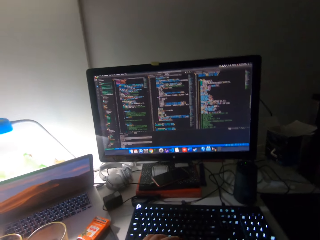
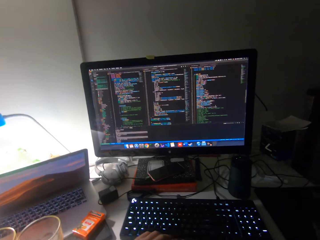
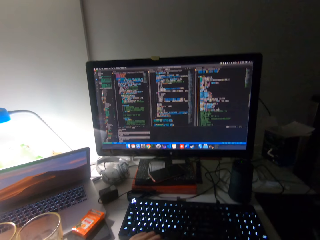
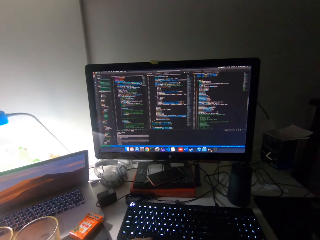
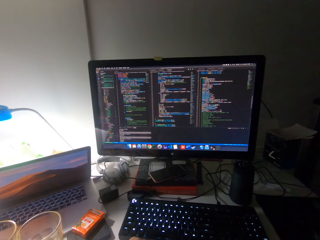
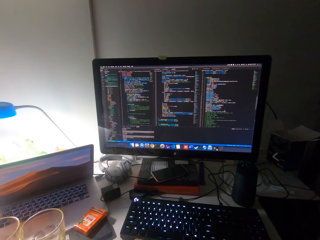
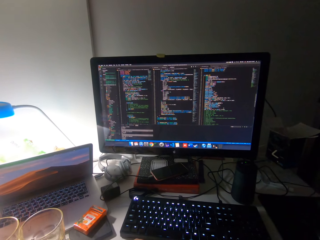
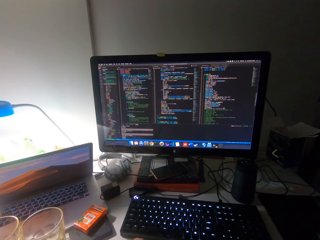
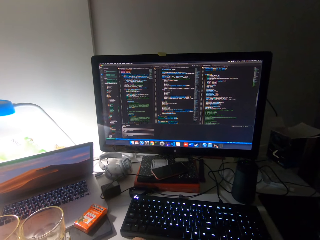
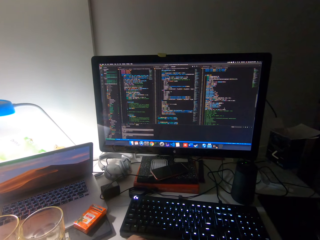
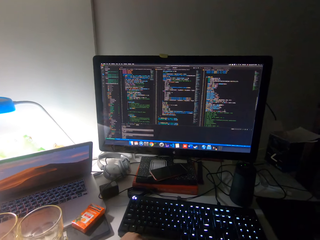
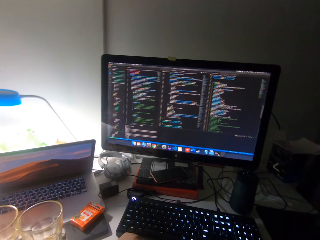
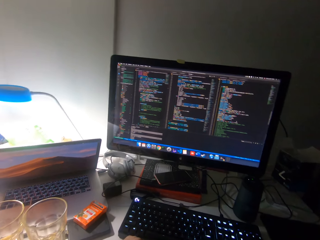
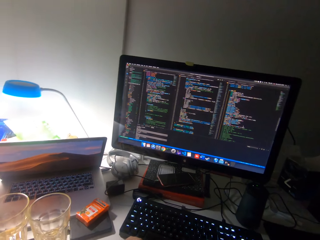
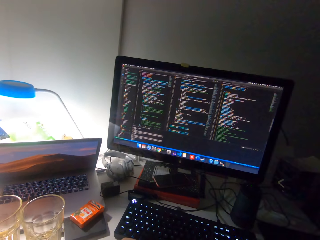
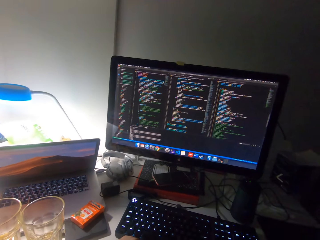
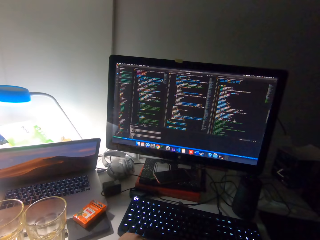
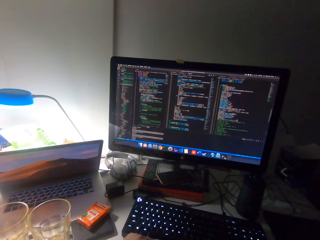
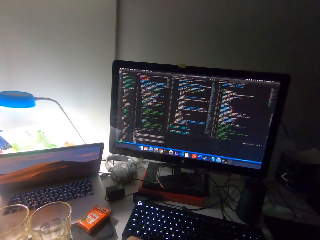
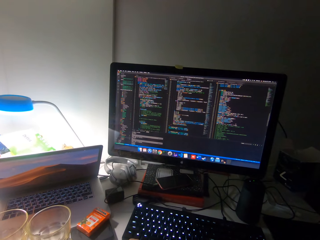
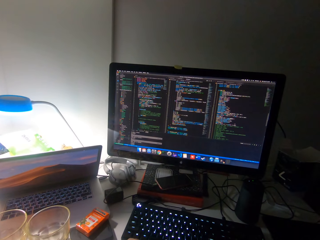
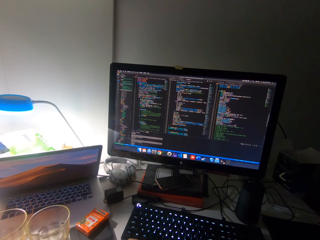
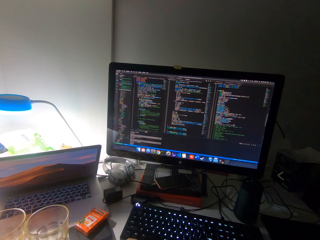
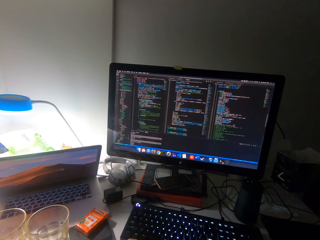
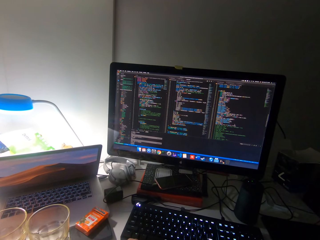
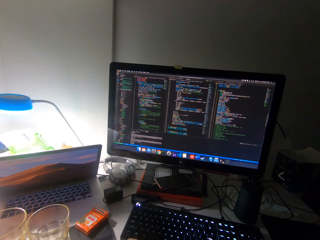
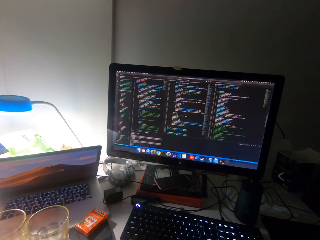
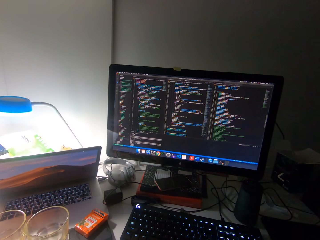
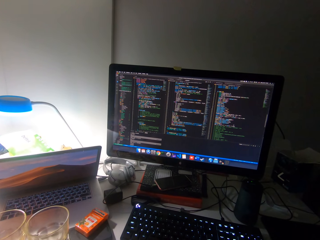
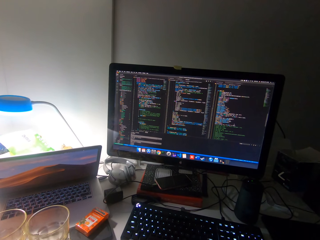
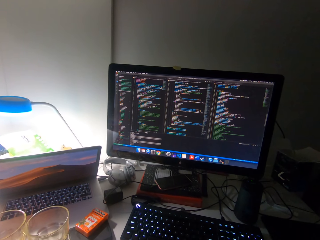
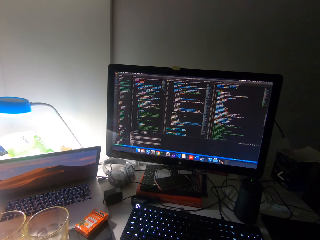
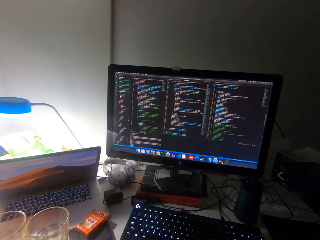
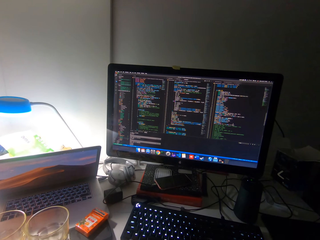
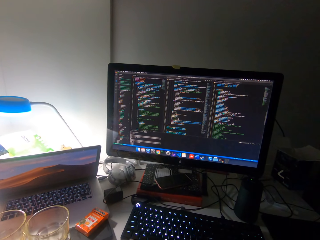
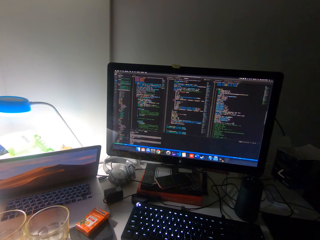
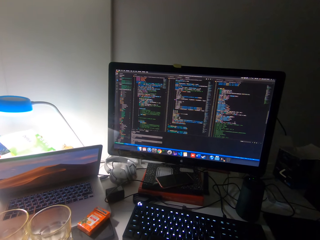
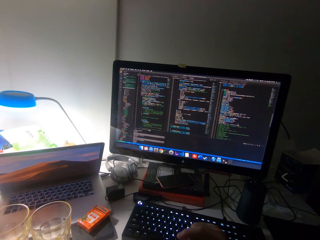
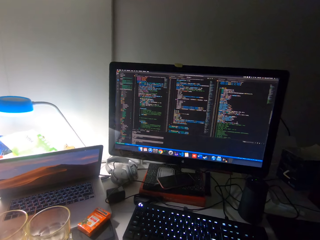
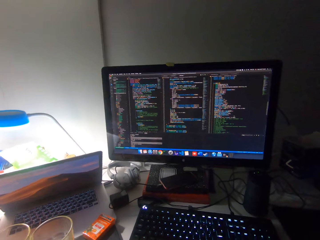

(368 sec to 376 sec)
The camera wearer looks at the computer.

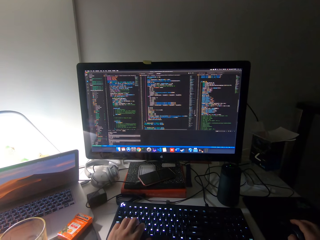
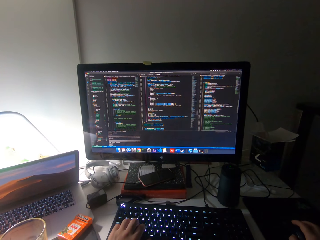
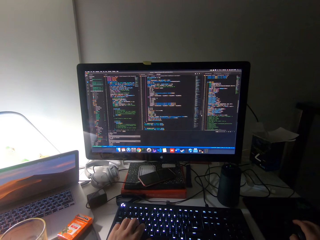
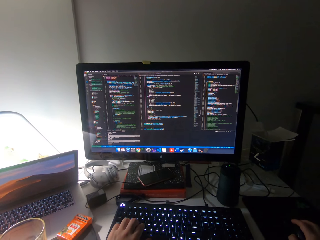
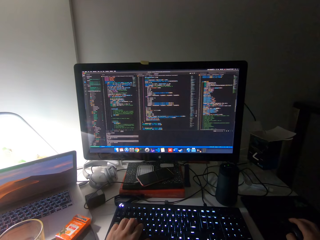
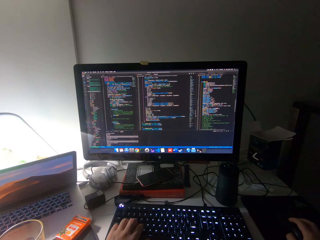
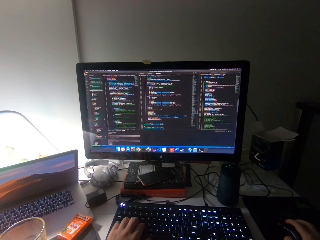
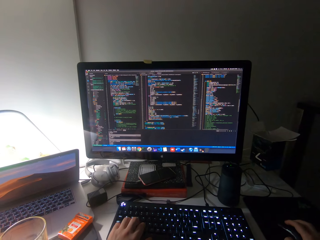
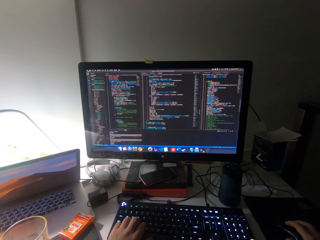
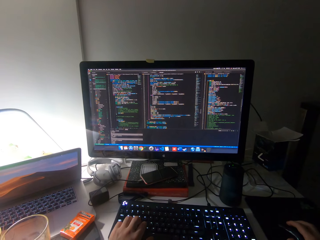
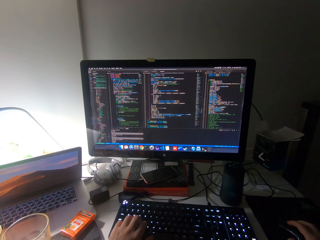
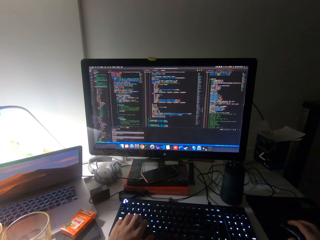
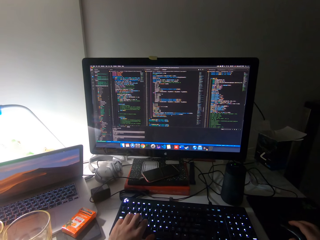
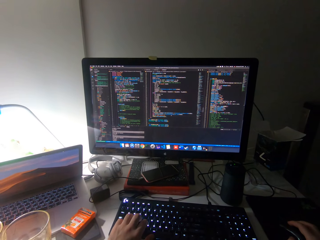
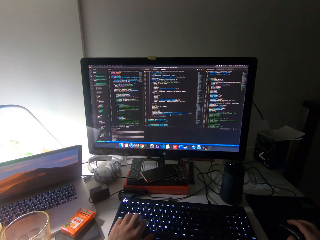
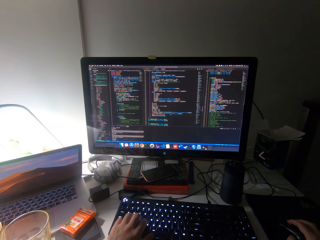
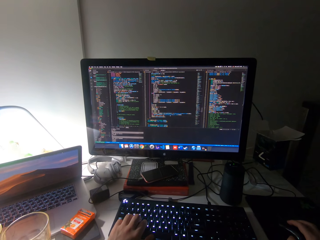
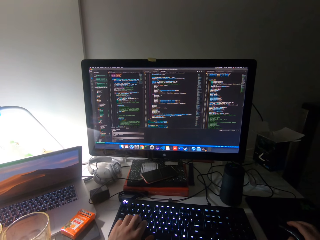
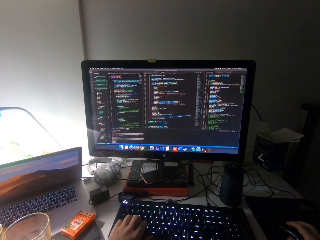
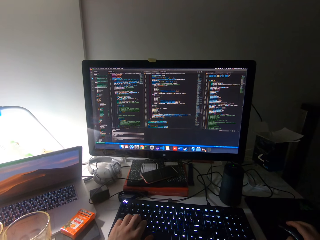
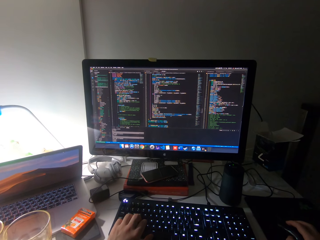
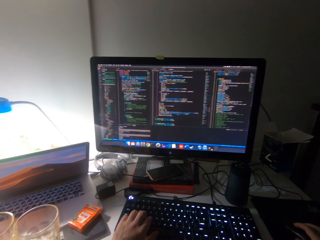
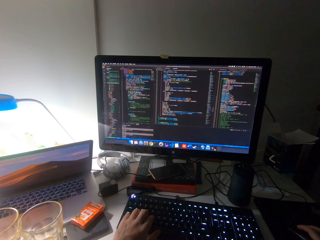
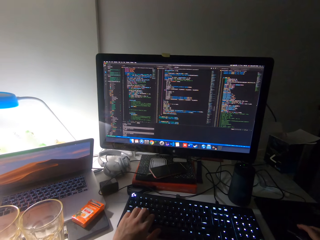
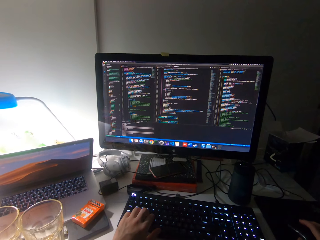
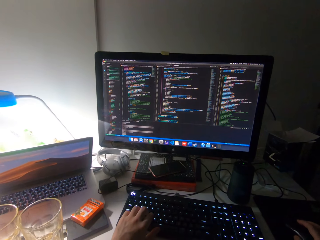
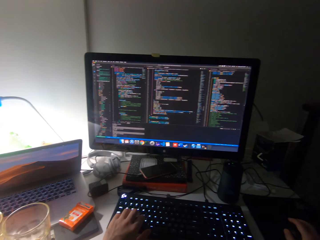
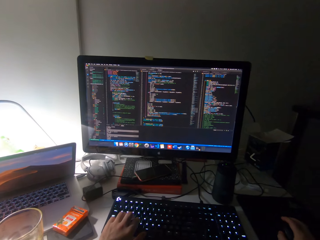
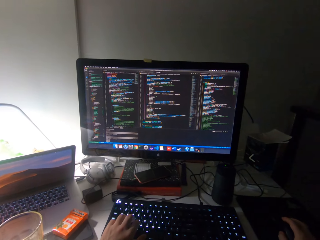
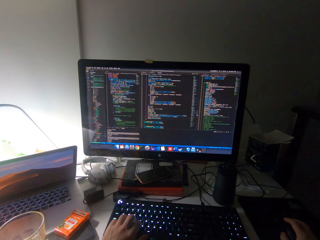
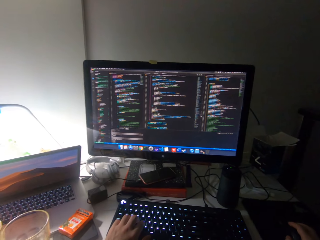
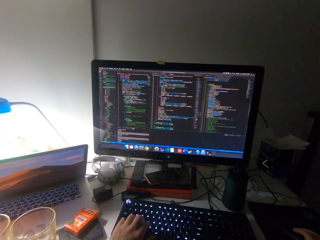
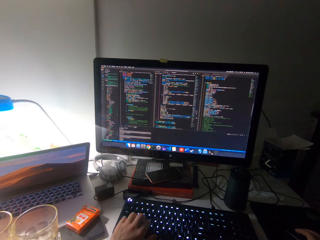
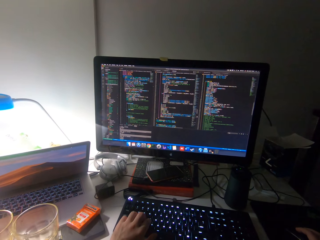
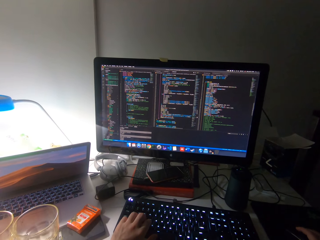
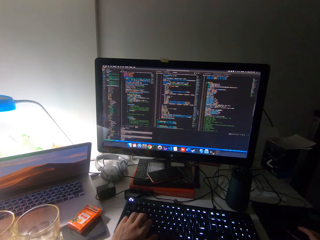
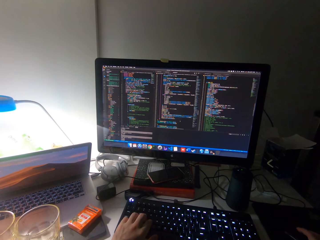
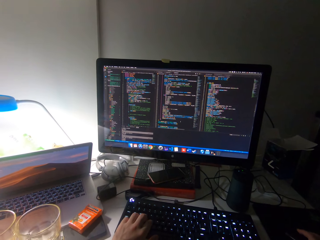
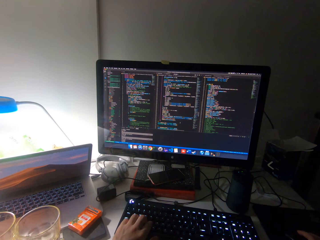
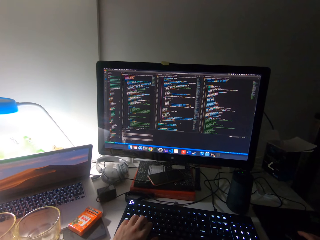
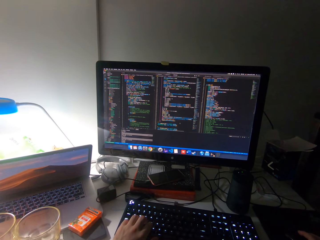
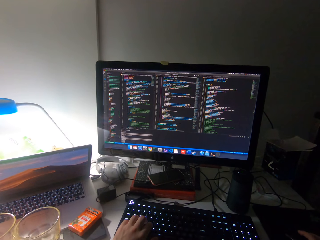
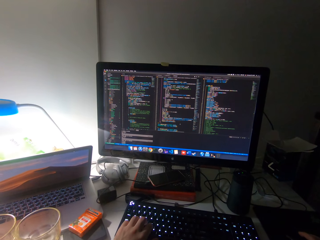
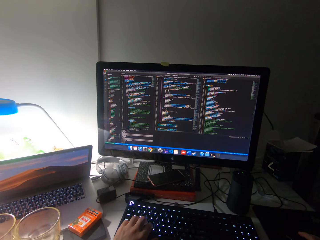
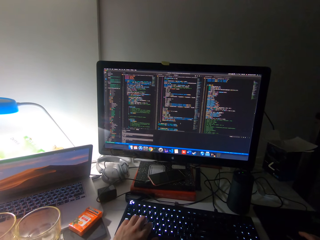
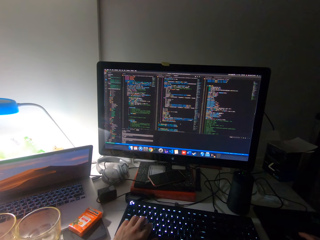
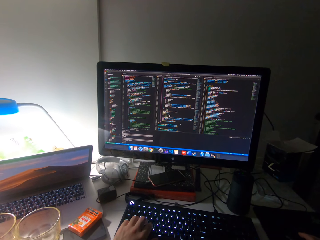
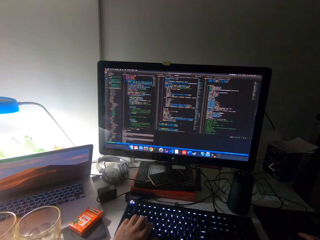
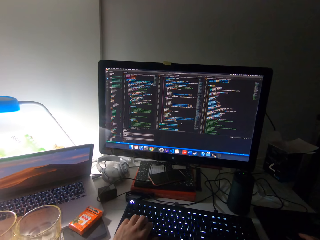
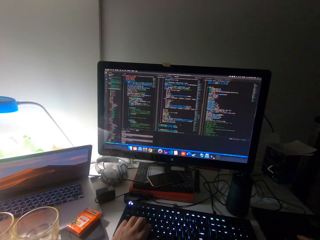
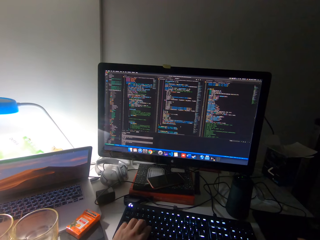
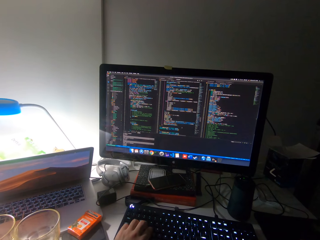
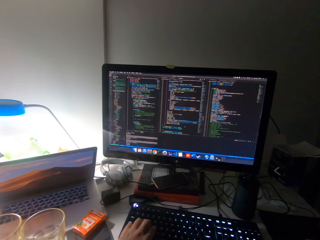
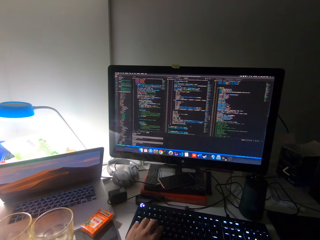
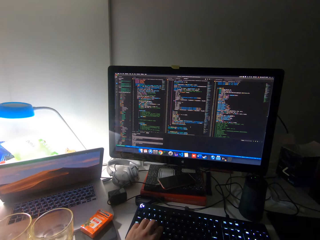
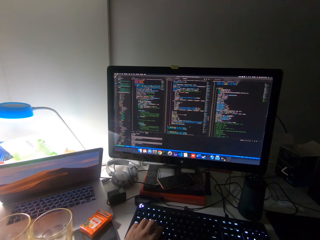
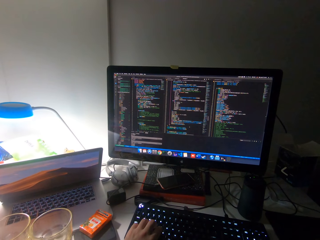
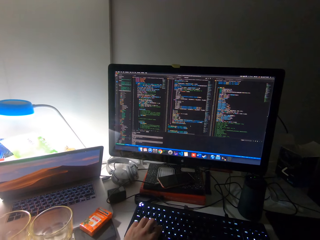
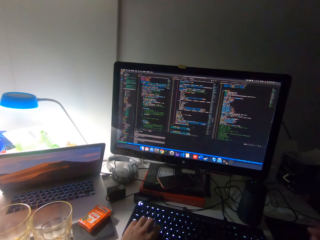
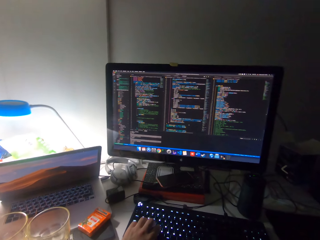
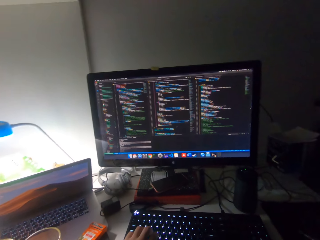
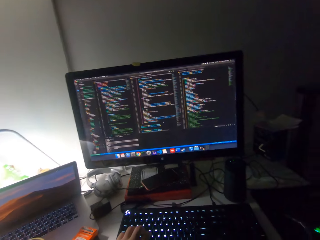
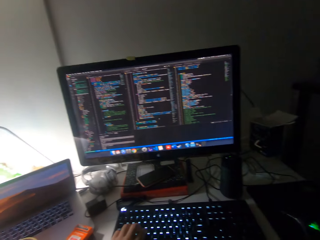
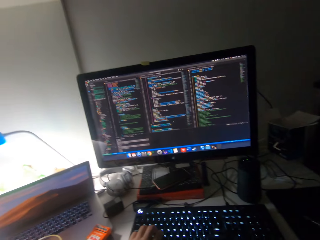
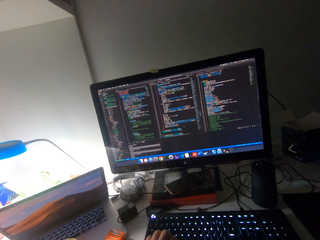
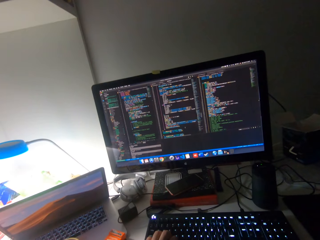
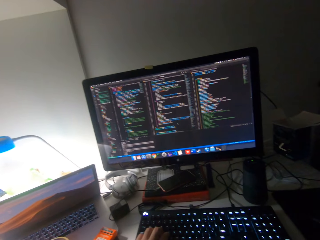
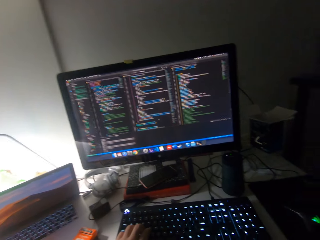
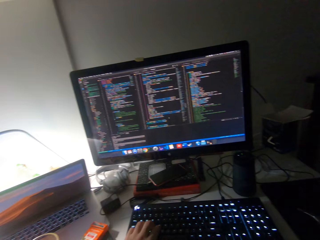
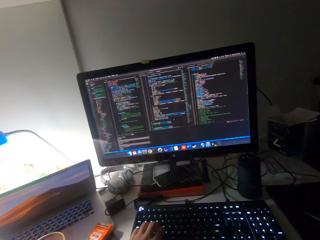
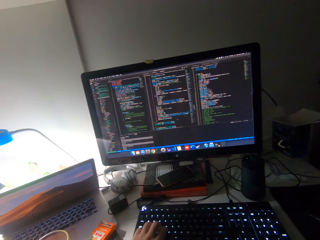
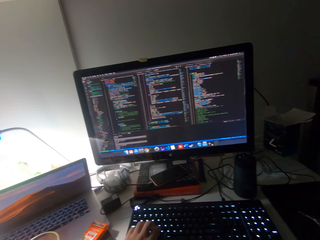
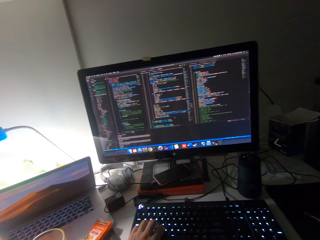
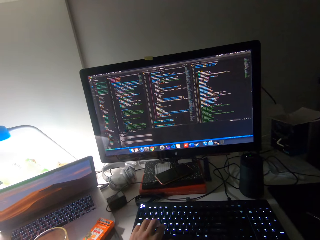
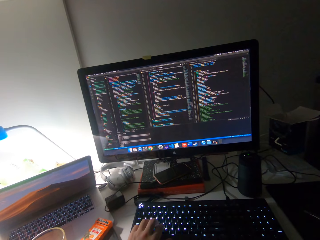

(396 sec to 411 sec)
The camera wearer operates the mouse with his right hand. He scrolls the mouse.
